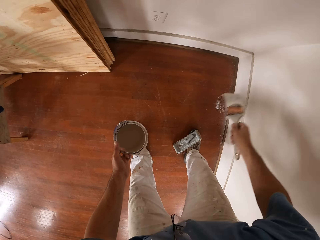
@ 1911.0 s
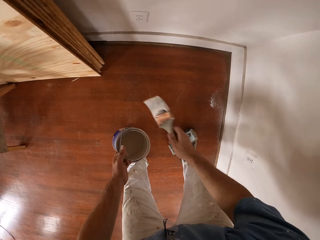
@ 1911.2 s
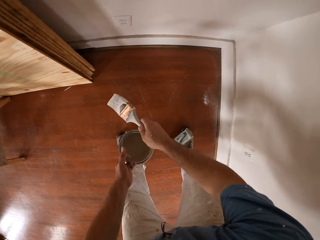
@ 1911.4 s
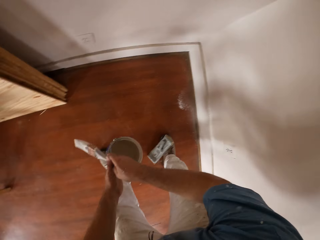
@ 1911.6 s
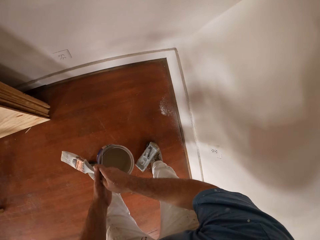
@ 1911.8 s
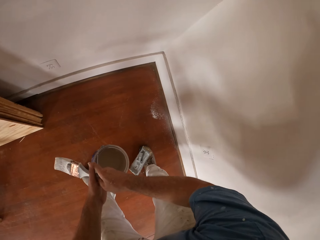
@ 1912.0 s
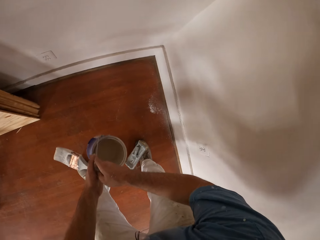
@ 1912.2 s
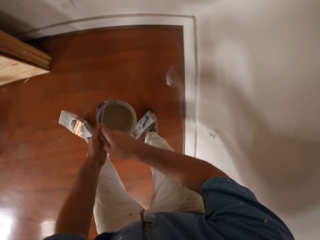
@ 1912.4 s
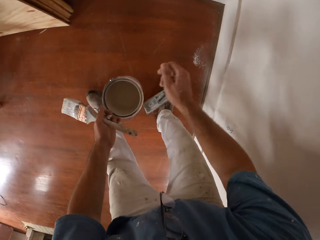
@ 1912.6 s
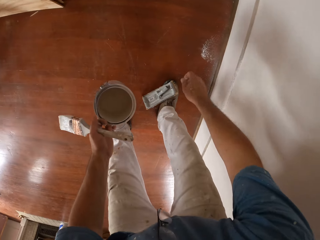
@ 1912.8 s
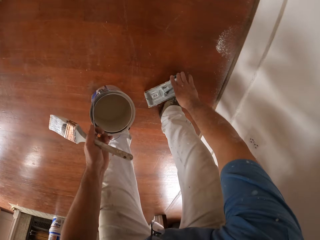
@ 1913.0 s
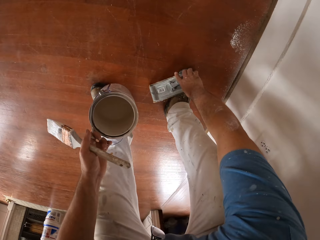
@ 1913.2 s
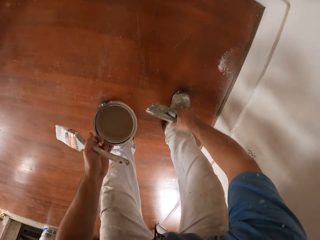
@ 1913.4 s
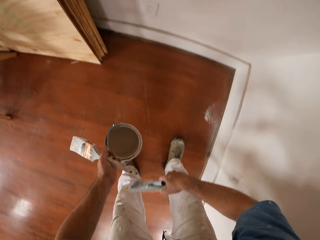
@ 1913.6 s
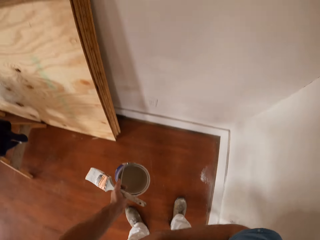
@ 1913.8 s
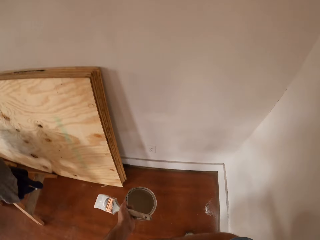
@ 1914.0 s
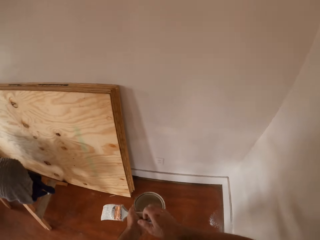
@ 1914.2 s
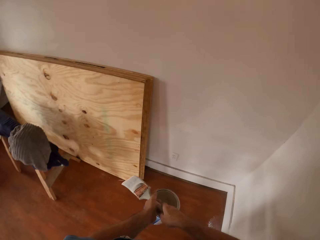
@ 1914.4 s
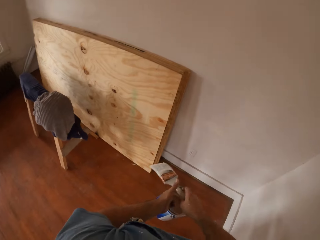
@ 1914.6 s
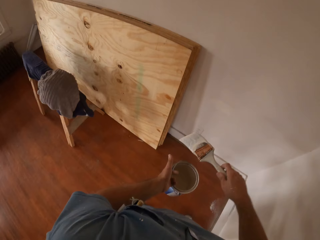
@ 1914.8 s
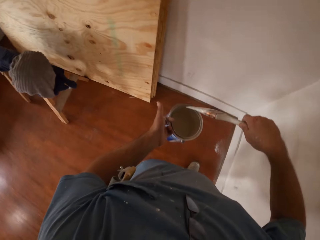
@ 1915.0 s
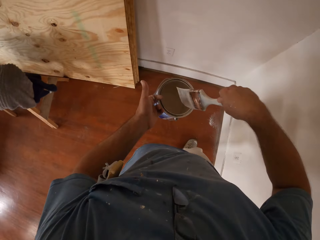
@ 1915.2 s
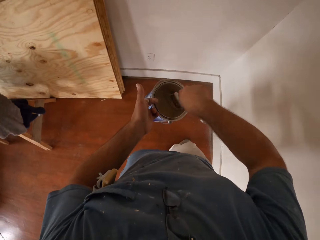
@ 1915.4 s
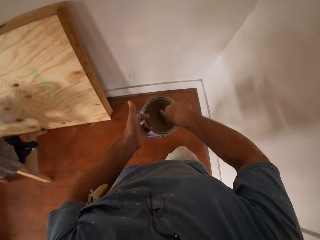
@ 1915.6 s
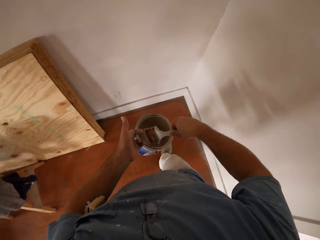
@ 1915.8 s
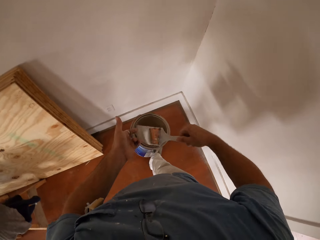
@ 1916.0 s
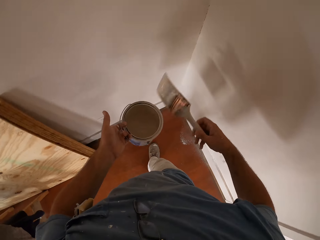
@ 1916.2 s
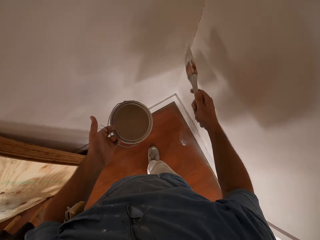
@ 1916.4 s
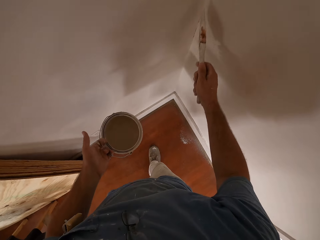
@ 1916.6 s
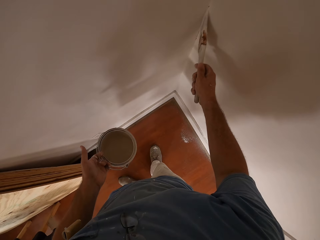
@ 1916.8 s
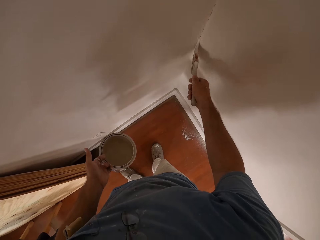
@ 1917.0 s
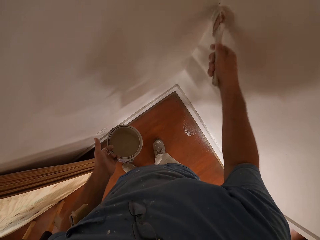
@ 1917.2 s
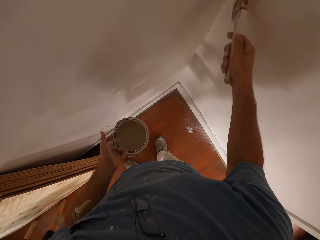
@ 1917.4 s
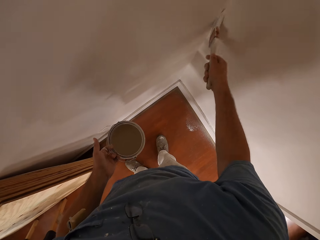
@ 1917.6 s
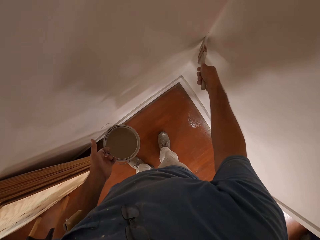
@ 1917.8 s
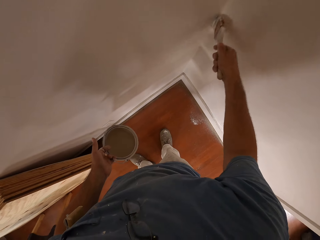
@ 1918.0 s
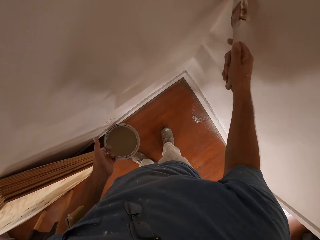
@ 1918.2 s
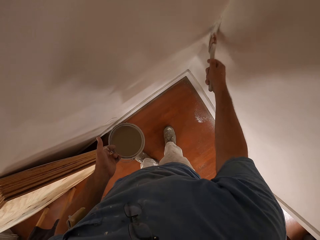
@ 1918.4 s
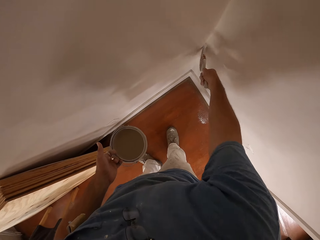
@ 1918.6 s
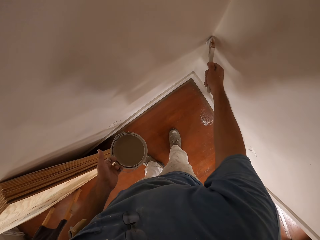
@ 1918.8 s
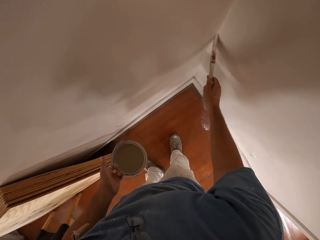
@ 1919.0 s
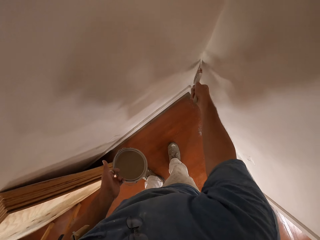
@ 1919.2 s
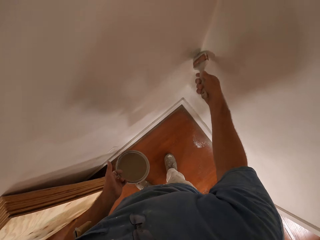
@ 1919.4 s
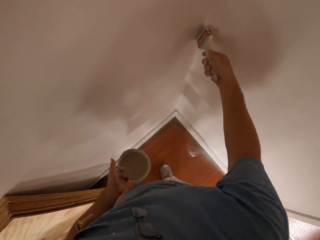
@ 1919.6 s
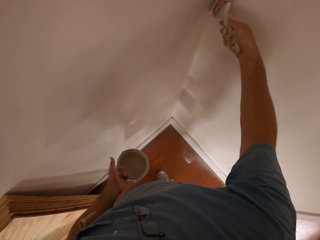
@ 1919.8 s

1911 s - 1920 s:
The camera wearer passes the brush to his left hand. He holds the brush with his left hand. He picks up a clamp sandpaper or wall scrubber from his right foot, and places the wall scrubber between his armpit. He takes the brush from his left hand, and holds the brush with his right hand. He dips the brush into the paint can, and paints the wall with the brush.

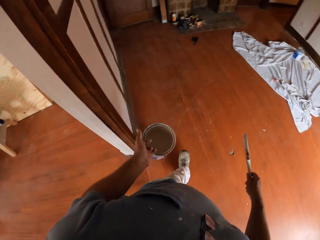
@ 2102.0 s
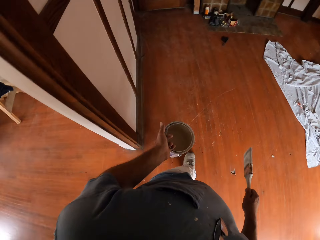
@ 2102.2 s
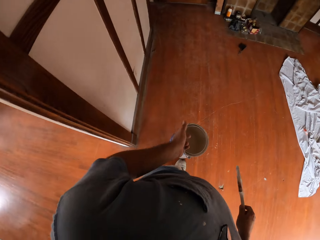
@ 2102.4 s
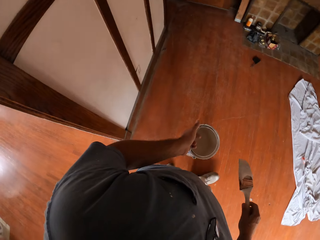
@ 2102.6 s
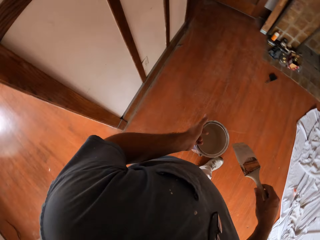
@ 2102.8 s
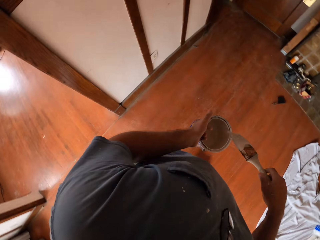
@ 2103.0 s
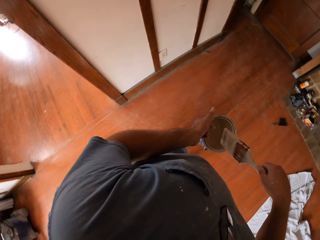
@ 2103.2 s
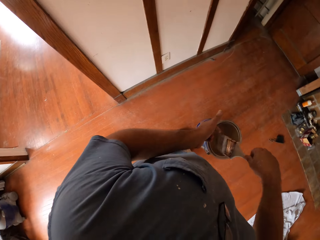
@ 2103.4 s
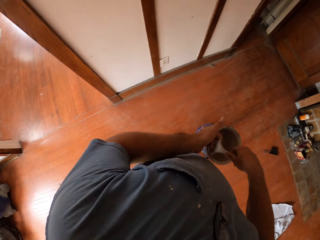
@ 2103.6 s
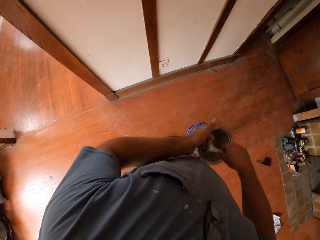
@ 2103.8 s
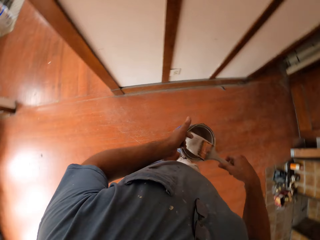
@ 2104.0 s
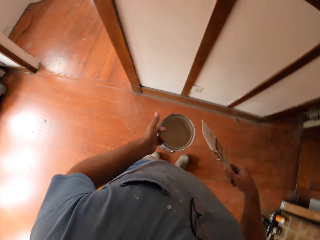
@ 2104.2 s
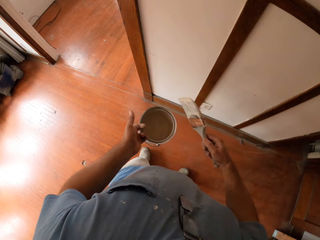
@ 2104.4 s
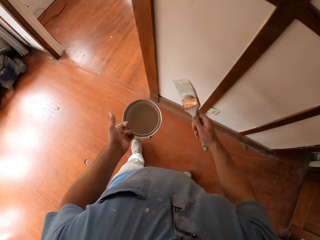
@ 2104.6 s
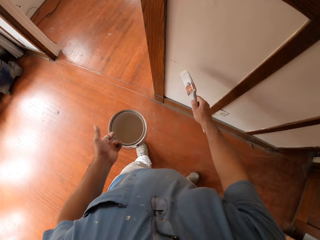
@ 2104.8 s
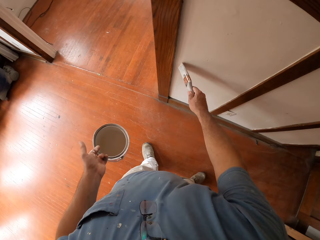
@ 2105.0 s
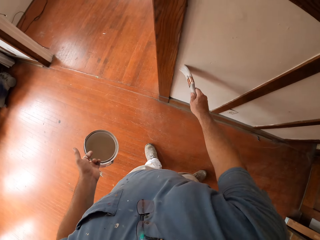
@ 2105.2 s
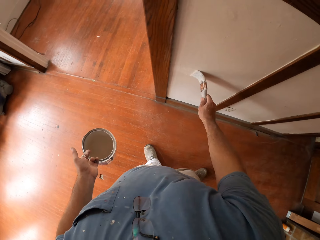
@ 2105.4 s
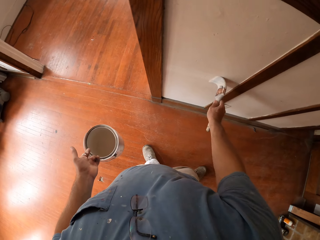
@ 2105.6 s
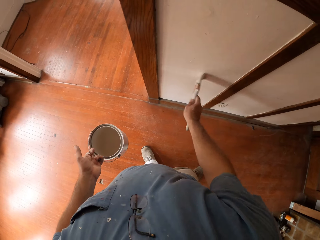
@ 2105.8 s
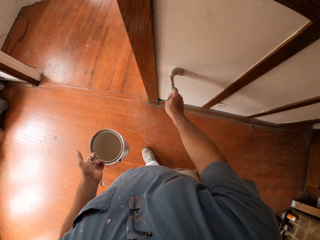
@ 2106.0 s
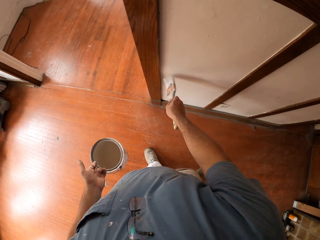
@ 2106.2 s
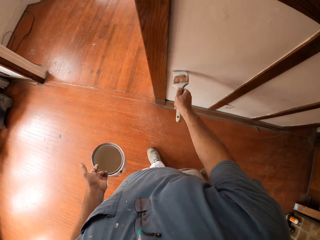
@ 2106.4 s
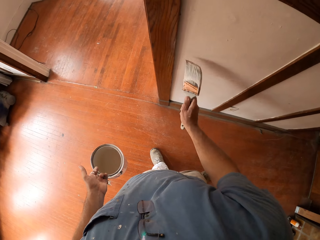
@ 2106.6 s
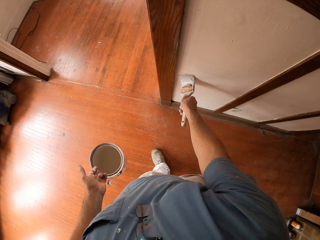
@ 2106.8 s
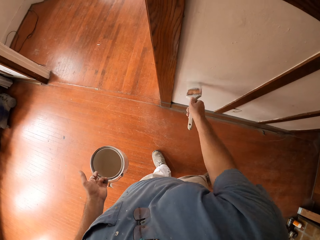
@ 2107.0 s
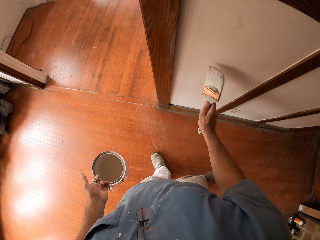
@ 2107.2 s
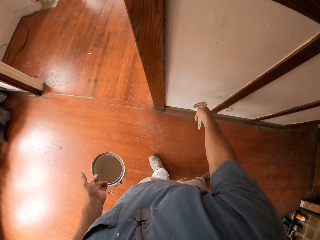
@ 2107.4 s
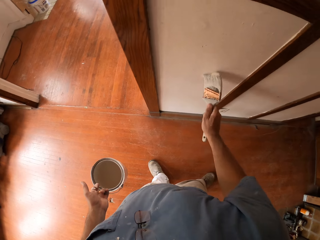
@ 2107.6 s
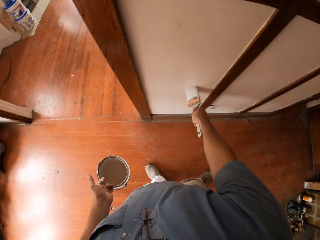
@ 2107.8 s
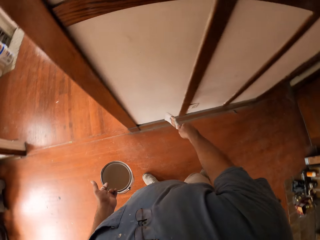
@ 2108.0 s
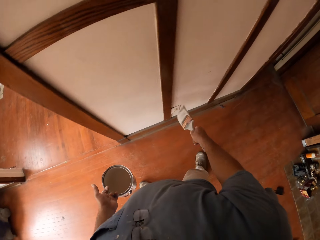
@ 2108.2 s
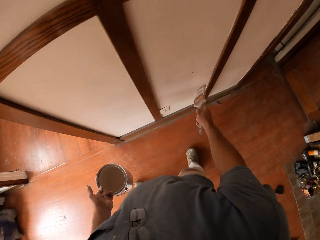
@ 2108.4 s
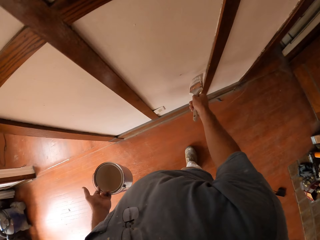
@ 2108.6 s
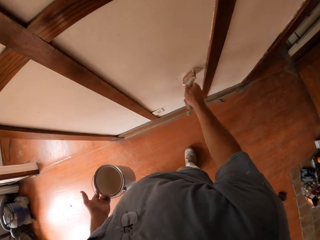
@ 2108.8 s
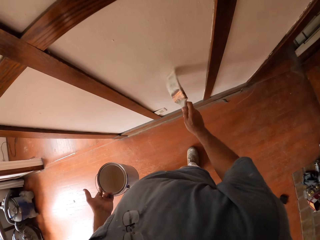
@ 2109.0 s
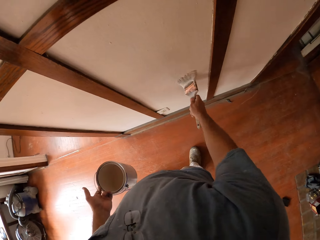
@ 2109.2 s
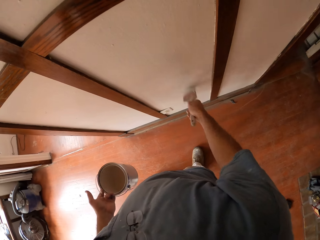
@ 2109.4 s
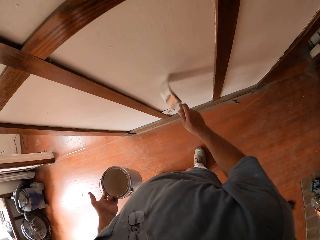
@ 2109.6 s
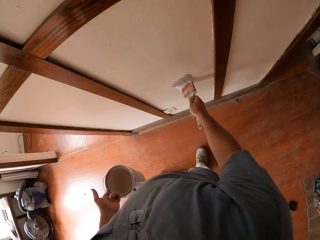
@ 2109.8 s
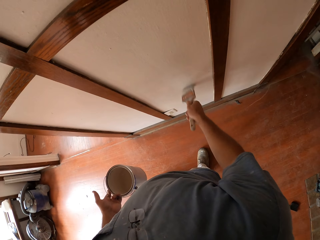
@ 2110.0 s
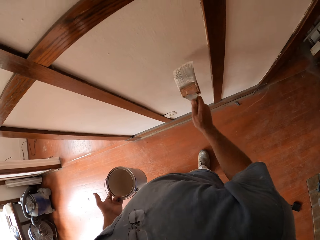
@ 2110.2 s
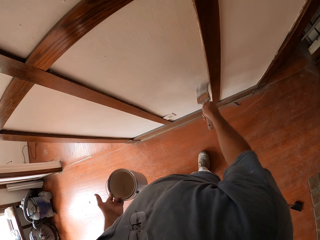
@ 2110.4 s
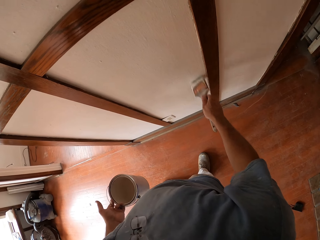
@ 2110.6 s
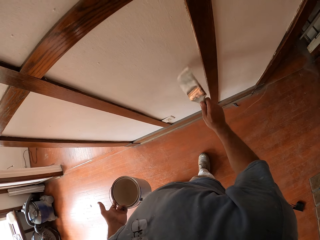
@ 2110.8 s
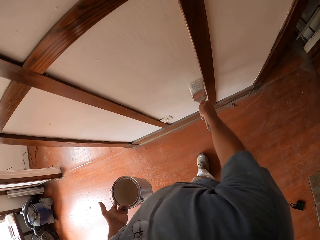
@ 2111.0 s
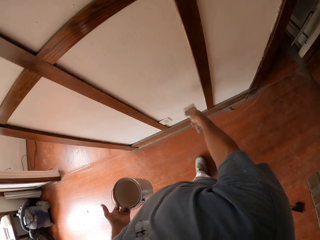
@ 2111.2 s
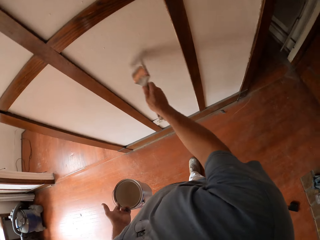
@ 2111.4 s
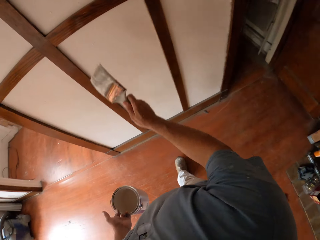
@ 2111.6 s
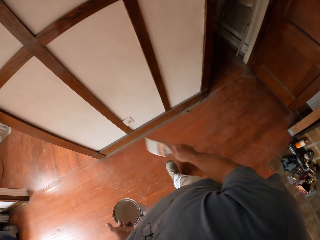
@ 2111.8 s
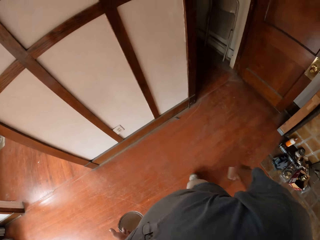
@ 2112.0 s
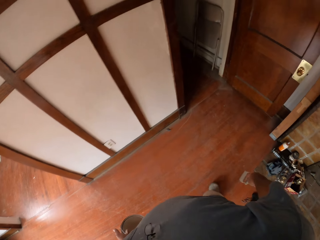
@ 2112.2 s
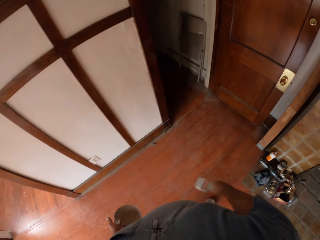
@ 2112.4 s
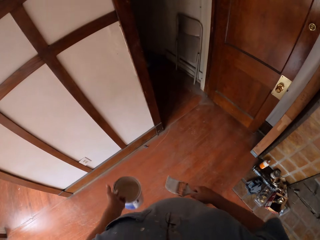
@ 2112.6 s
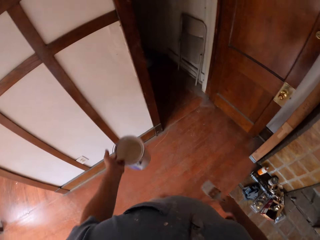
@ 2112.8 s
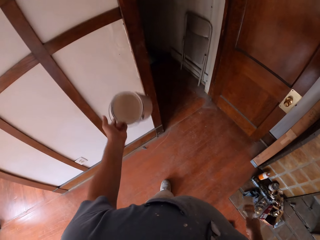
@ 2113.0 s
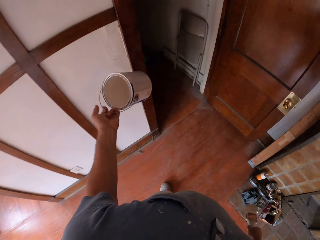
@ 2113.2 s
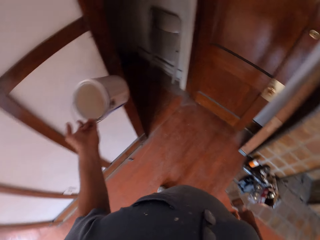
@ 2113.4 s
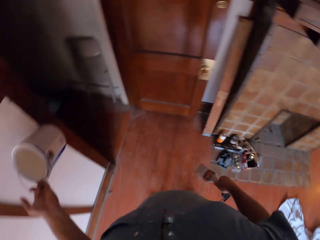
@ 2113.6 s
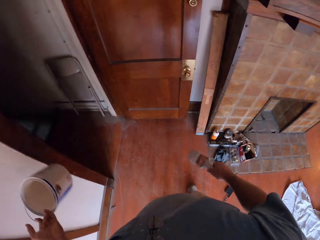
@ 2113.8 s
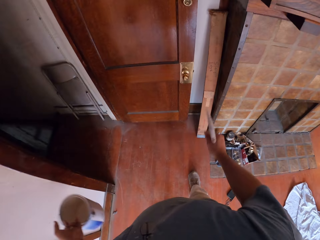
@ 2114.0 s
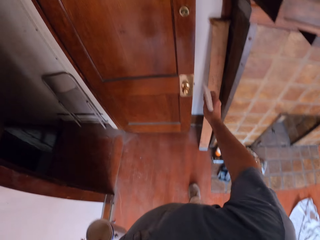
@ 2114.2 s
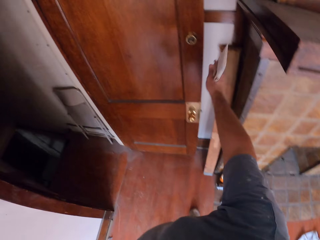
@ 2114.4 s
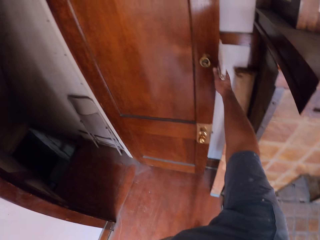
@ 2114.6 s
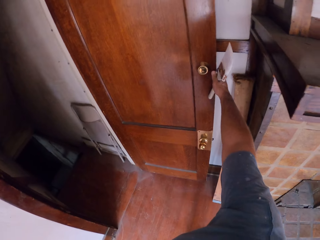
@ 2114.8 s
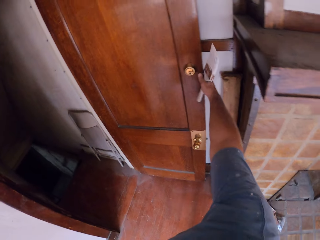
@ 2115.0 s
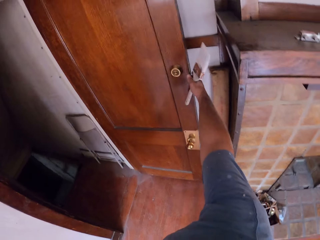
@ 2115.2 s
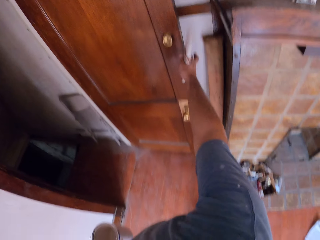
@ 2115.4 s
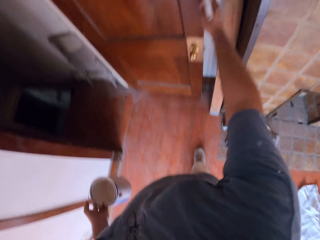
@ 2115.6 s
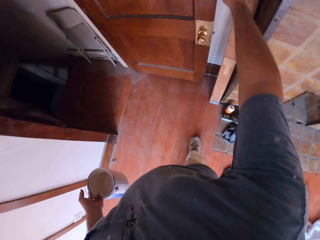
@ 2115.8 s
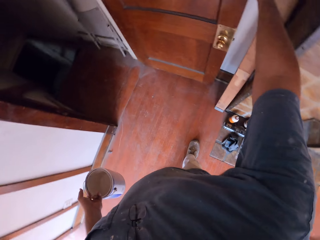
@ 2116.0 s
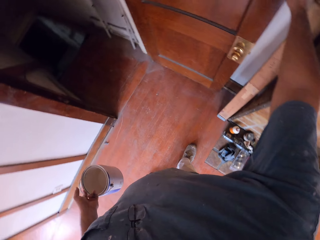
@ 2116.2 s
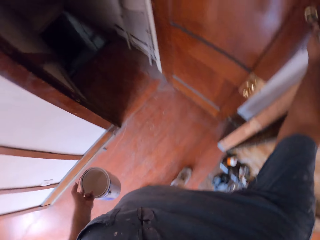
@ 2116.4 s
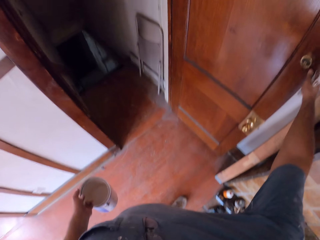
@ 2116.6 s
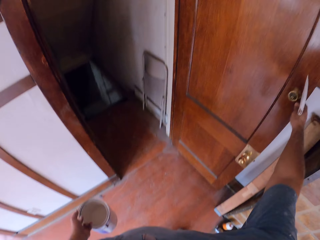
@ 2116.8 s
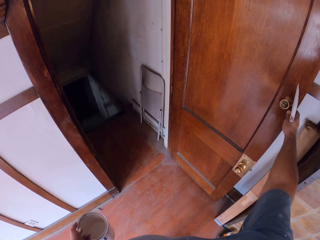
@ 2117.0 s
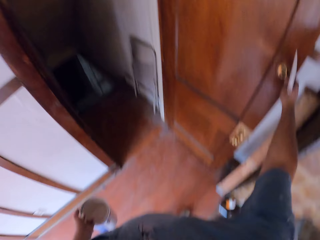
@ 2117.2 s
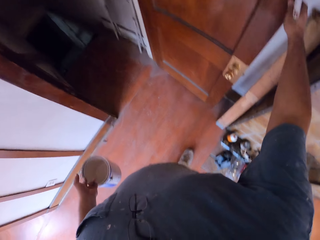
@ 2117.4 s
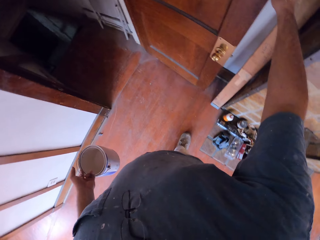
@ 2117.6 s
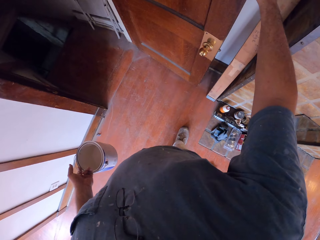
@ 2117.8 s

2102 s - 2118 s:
The camera wearer dips a brush in paint. They paint a wall before them with the brush. They paint again. He moves towards a door on his right. He lifts a paint can. He swings the door. He touches the door.
